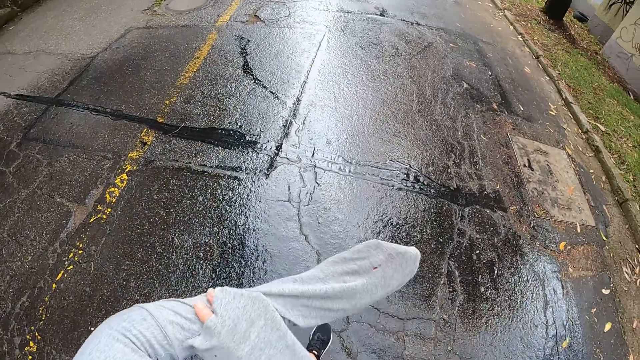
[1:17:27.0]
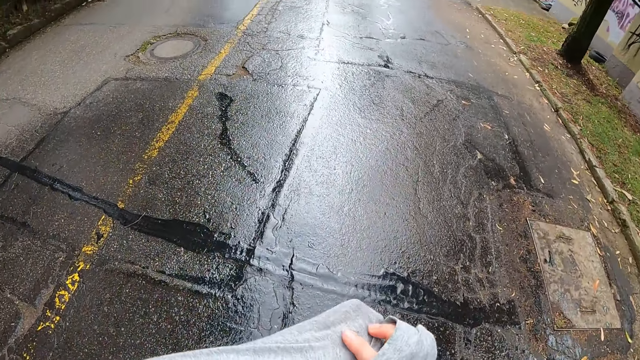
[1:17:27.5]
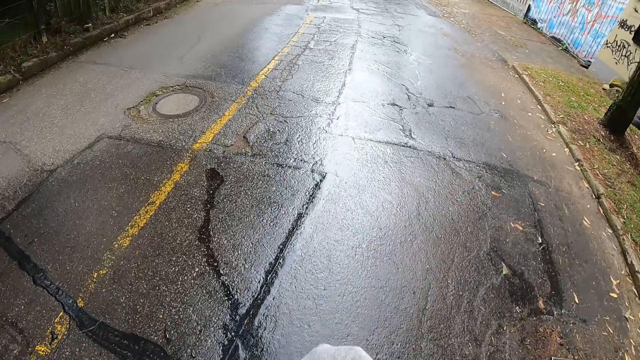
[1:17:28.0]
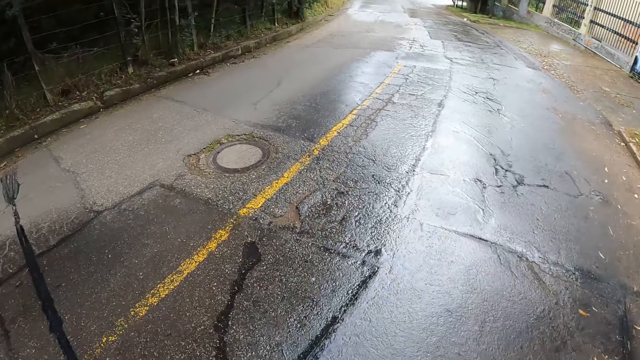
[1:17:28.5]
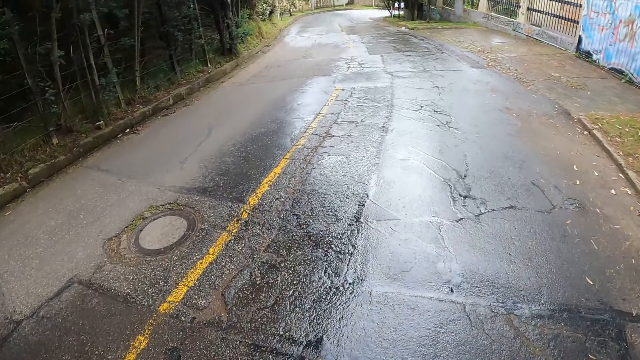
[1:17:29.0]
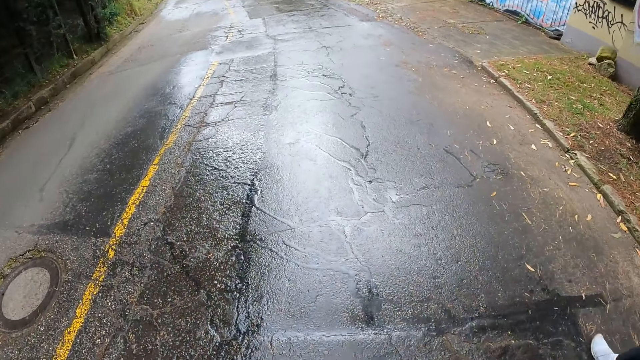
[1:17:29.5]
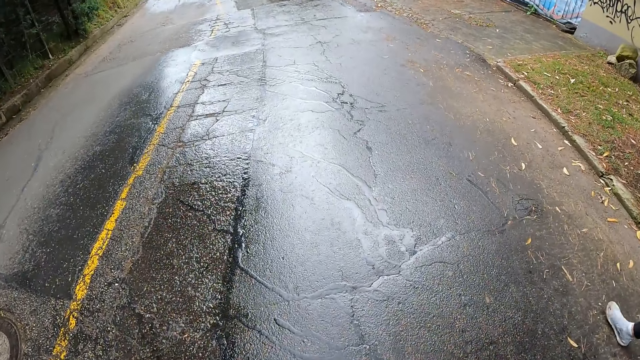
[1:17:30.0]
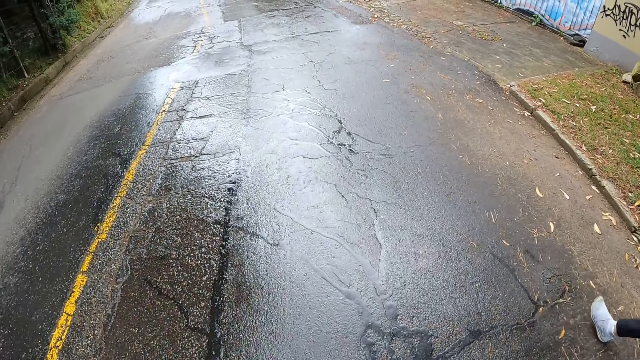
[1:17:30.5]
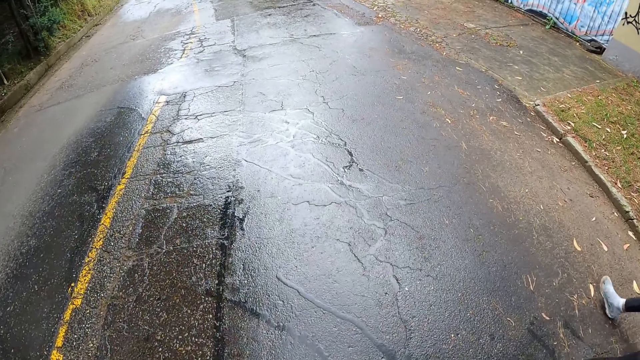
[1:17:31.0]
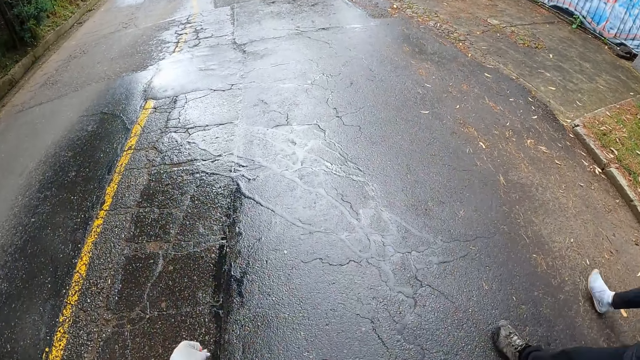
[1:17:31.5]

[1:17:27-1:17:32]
The camera wearer touches the sleeve of her left hand with her right hand.

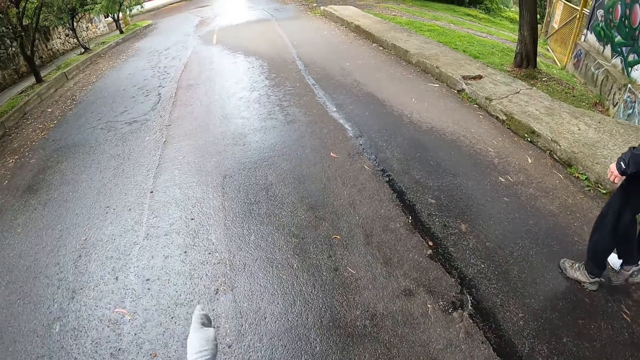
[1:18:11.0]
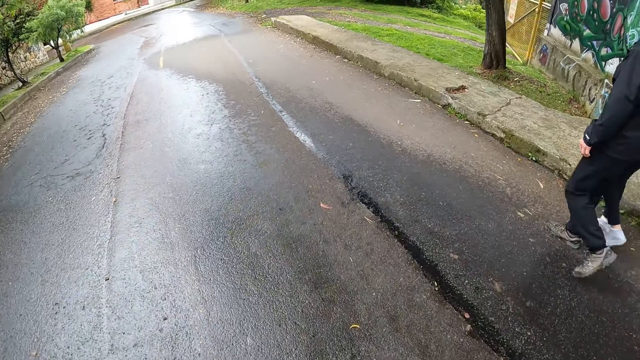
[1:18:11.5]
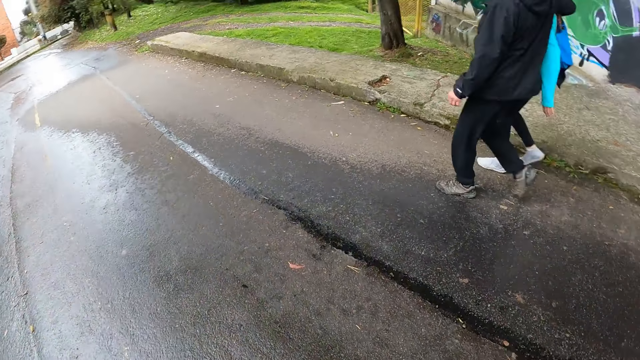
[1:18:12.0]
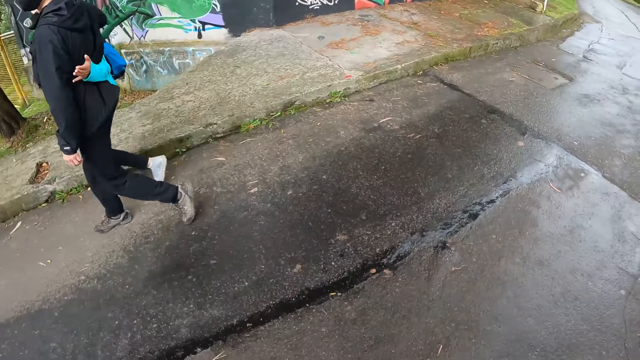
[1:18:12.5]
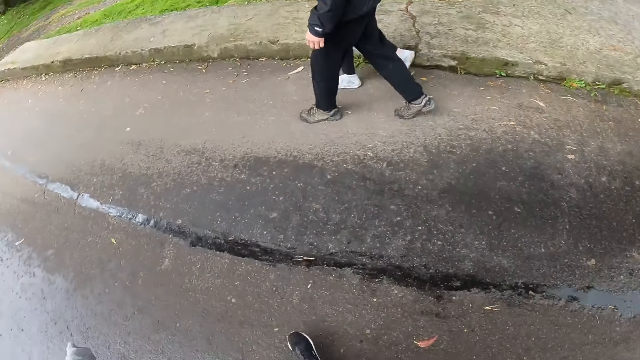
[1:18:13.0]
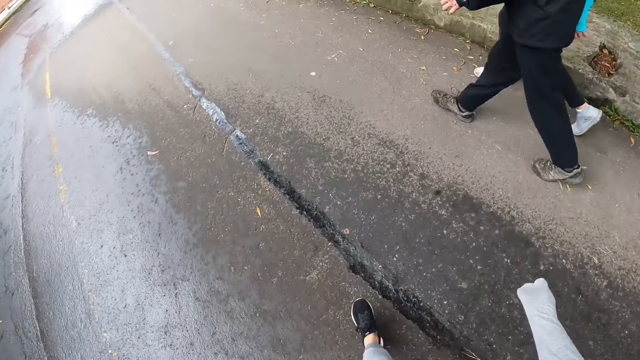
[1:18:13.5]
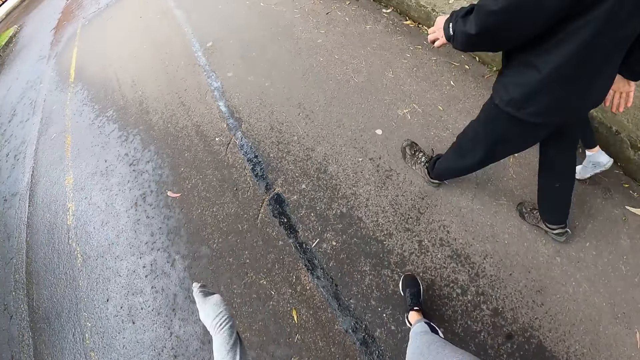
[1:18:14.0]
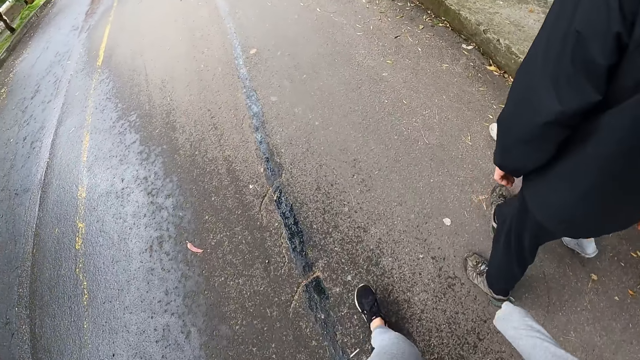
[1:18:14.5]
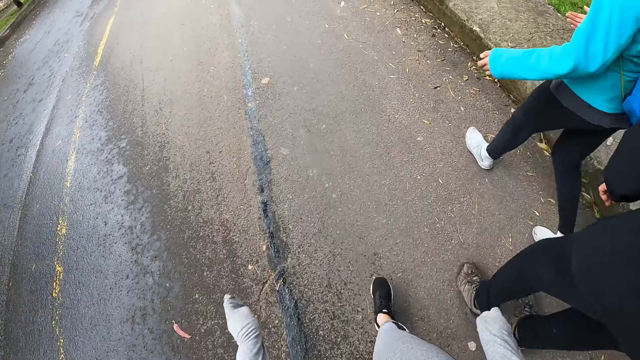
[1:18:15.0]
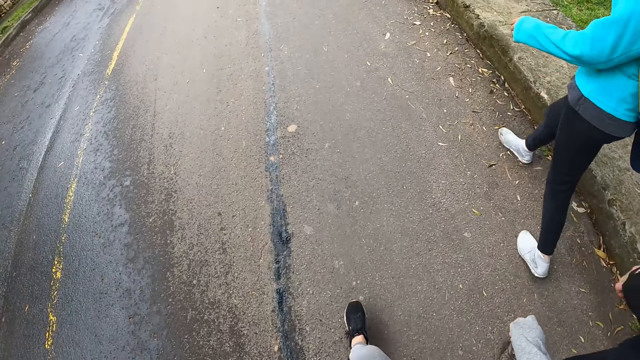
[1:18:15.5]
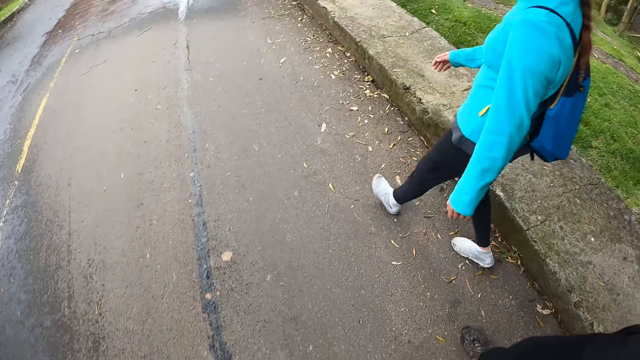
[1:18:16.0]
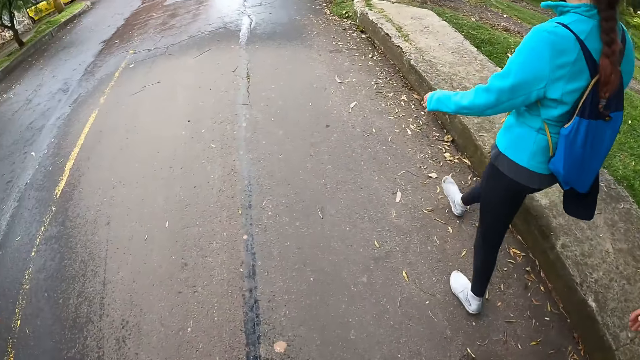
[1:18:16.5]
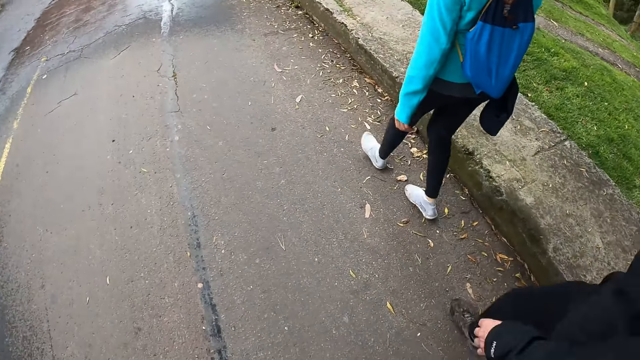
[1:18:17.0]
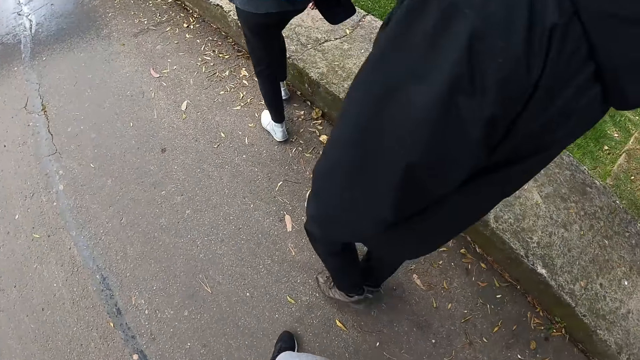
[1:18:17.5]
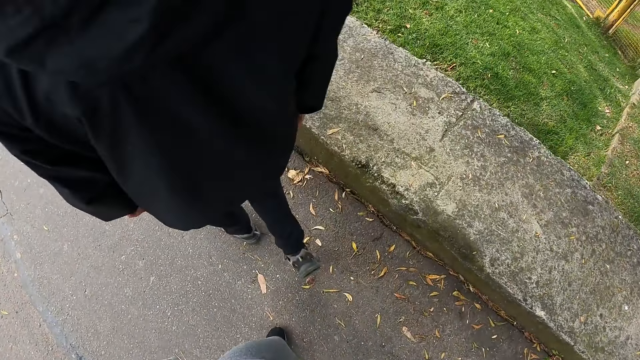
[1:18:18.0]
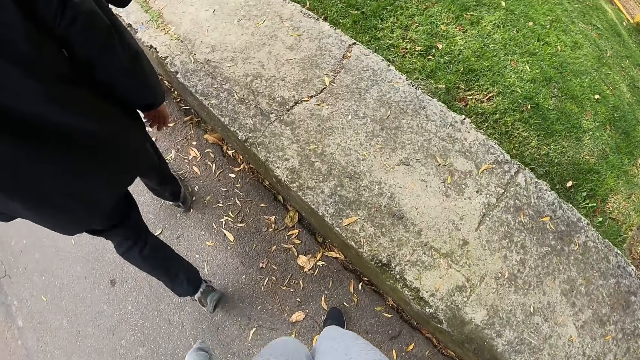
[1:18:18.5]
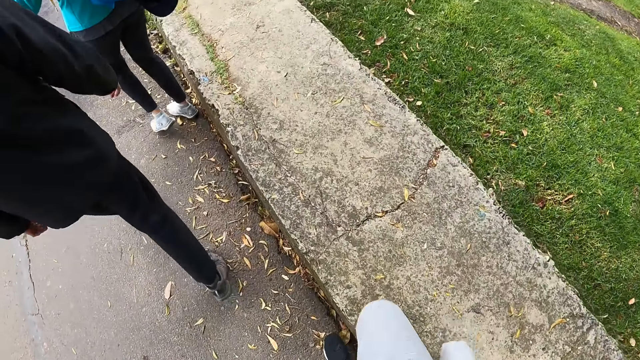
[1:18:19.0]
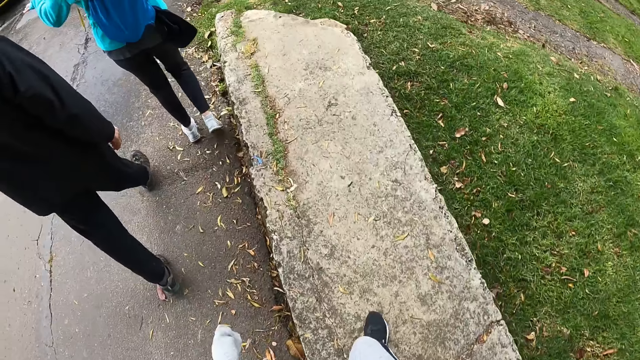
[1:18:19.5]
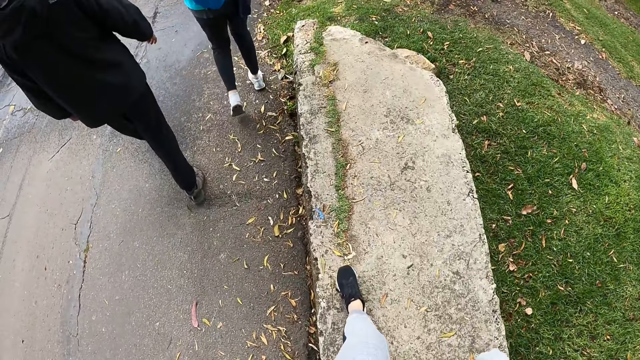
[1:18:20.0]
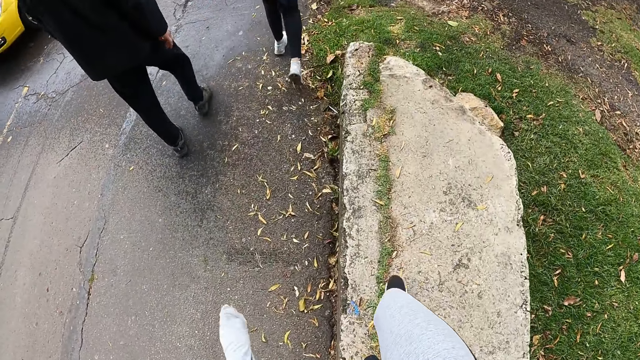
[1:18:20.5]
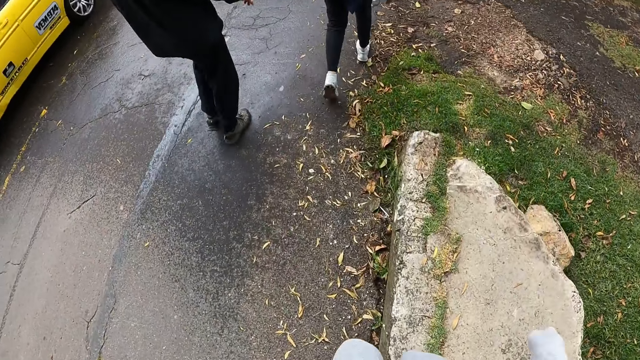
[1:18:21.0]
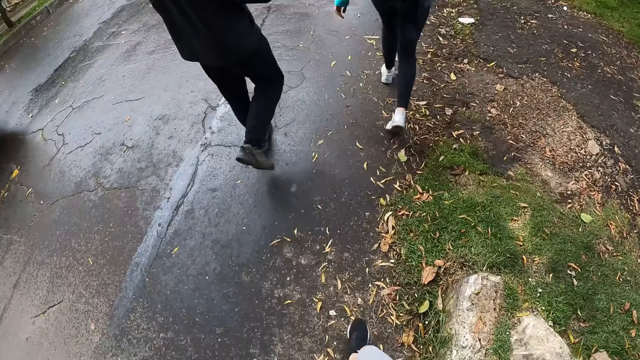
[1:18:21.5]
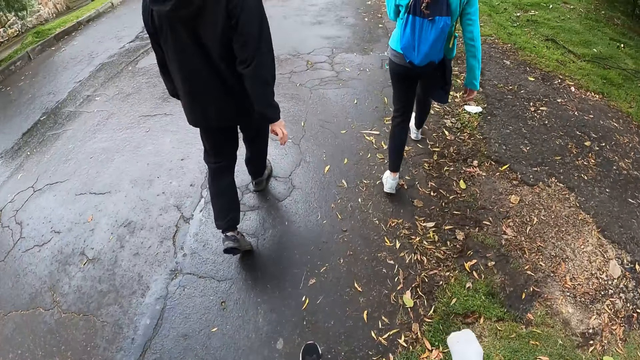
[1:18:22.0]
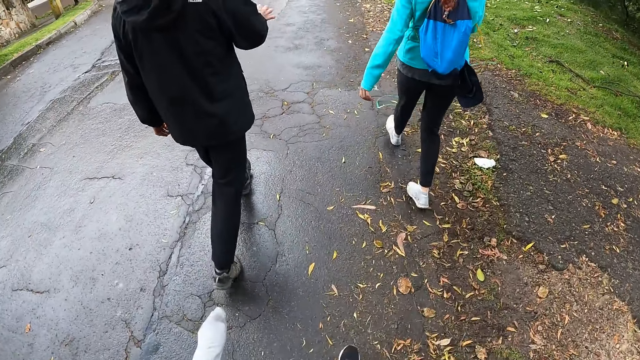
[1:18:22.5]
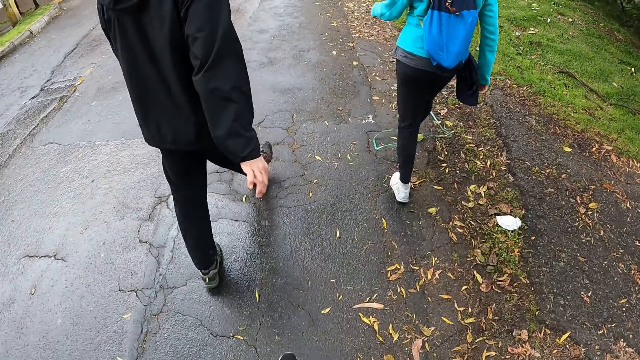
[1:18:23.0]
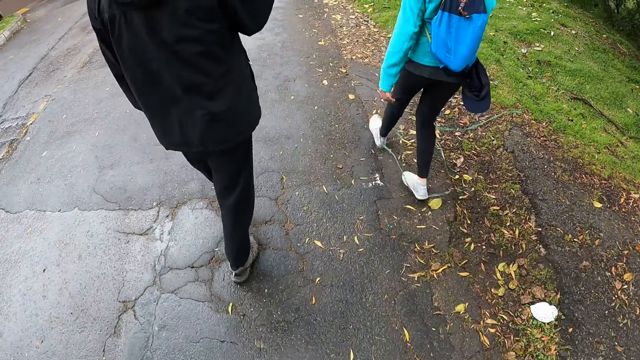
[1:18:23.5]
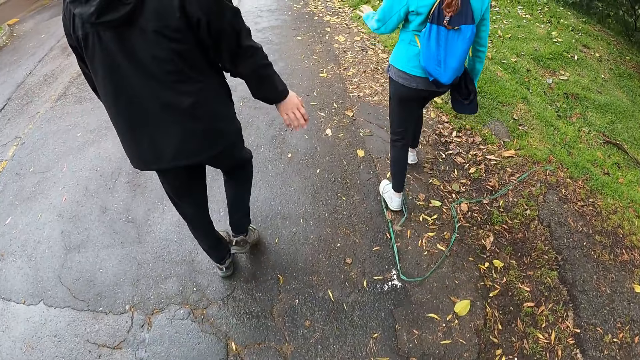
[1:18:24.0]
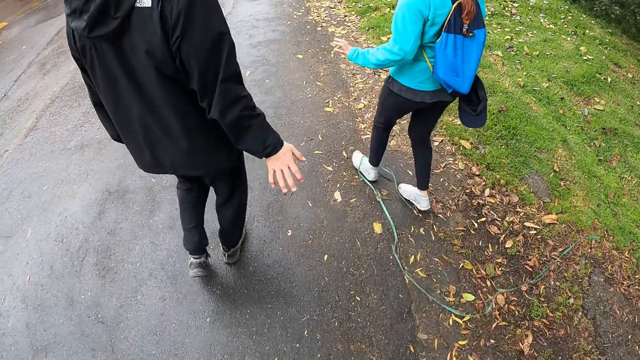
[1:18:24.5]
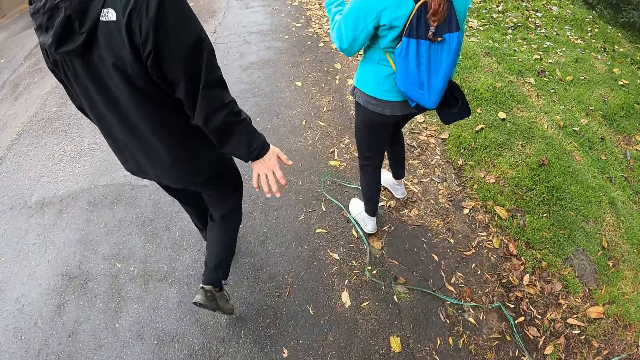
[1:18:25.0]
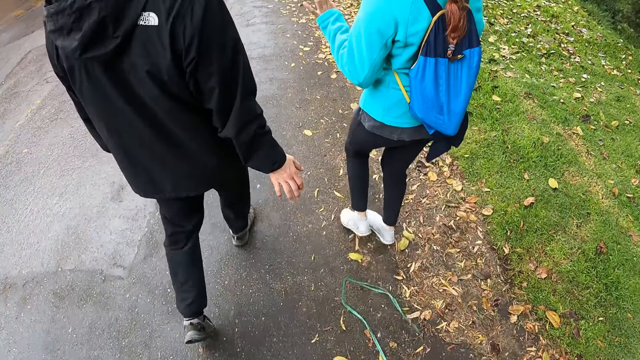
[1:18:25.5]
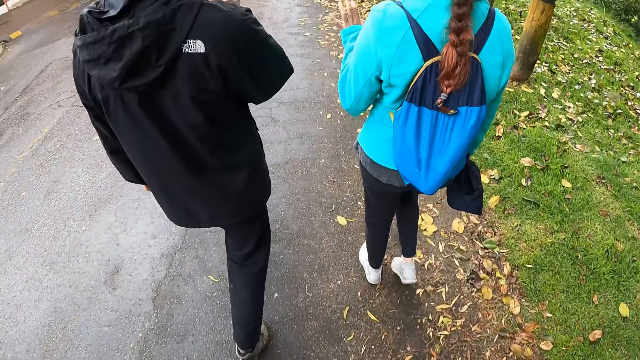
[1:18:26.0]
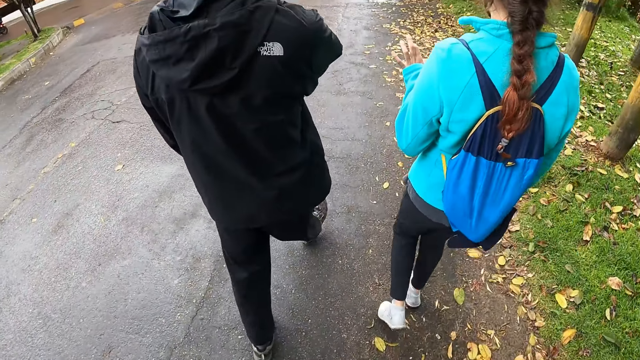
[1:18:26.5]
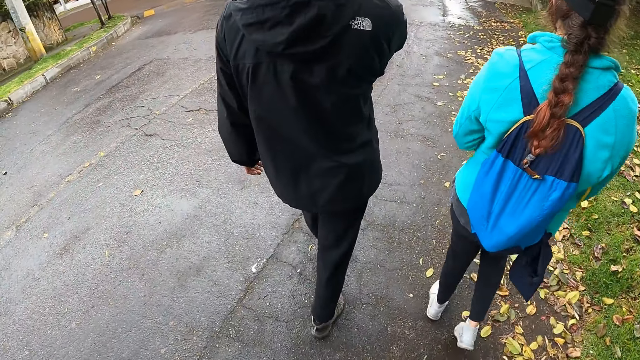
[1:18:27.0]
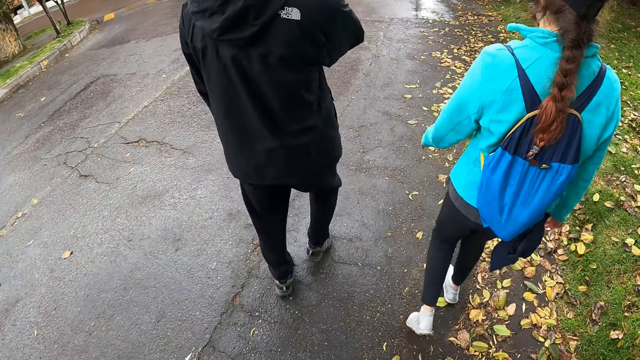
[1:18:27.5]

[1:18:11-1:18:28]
The man and the woman hug each other. A yellow car drives past the camera wearer. The woman drags a rope with her left foot on the ground.
